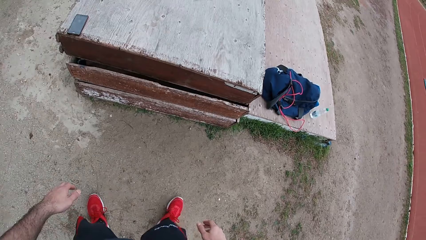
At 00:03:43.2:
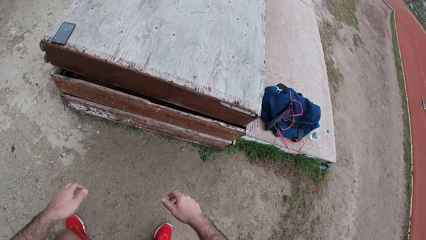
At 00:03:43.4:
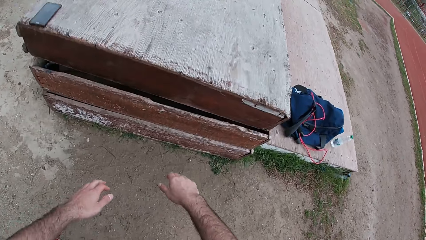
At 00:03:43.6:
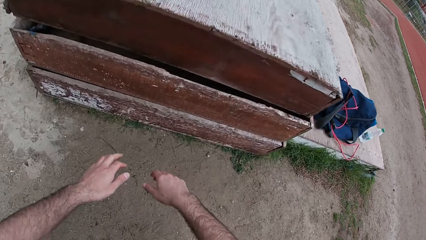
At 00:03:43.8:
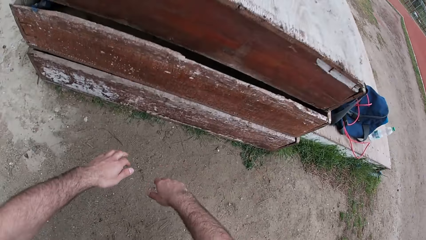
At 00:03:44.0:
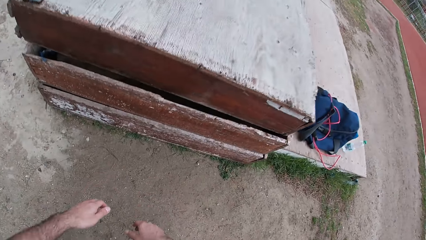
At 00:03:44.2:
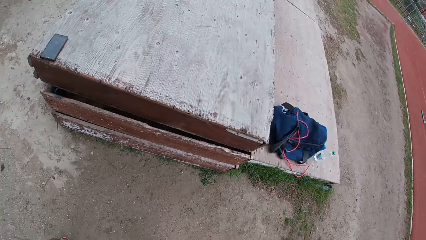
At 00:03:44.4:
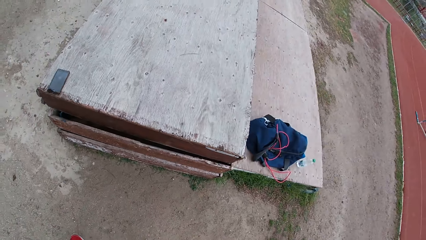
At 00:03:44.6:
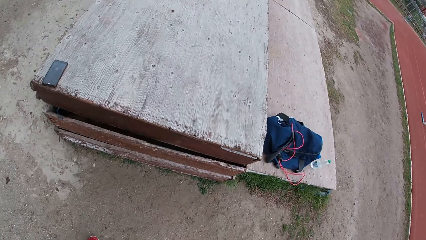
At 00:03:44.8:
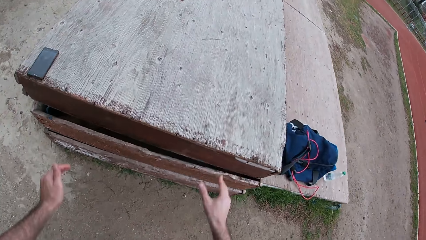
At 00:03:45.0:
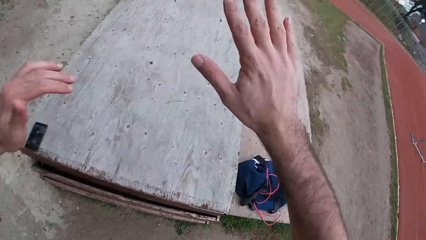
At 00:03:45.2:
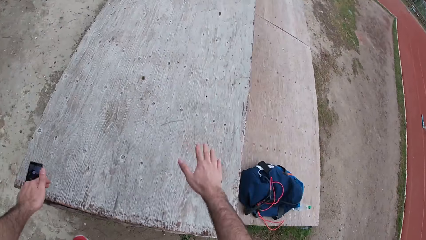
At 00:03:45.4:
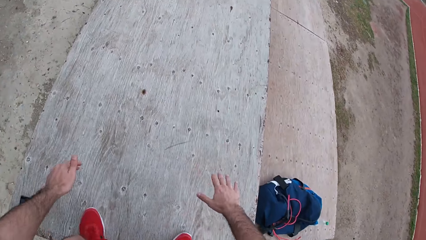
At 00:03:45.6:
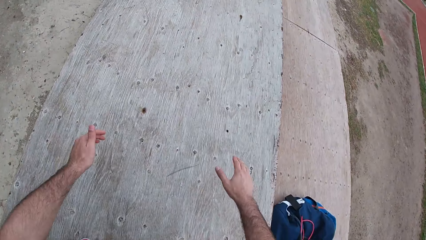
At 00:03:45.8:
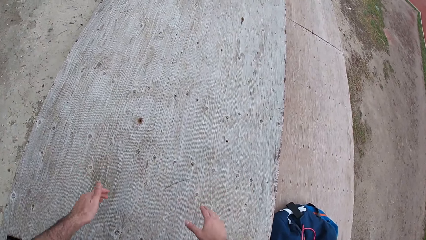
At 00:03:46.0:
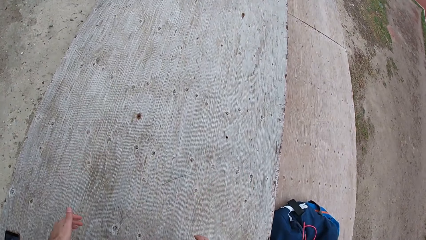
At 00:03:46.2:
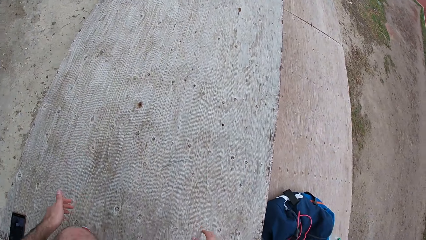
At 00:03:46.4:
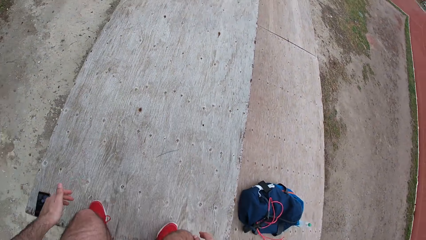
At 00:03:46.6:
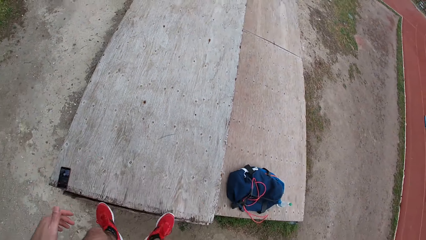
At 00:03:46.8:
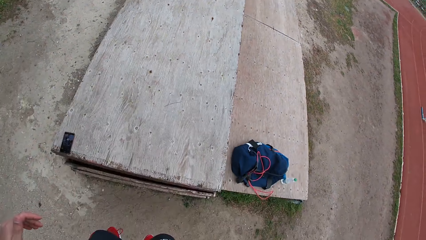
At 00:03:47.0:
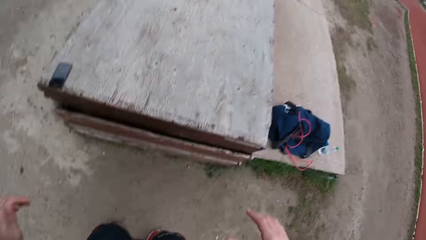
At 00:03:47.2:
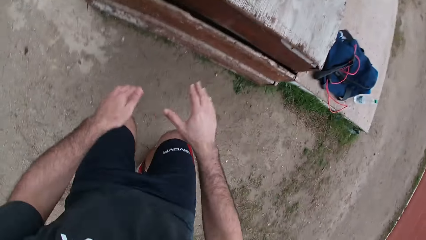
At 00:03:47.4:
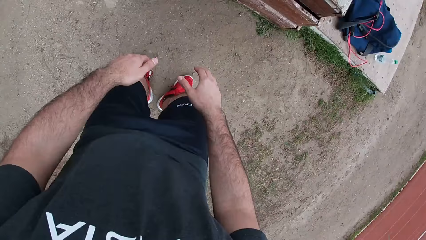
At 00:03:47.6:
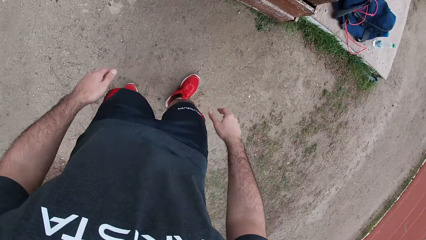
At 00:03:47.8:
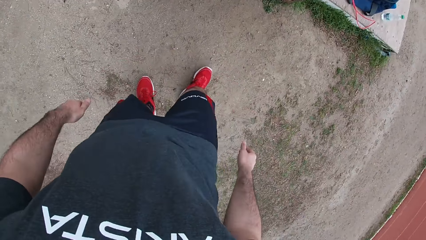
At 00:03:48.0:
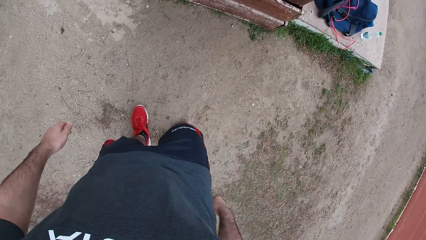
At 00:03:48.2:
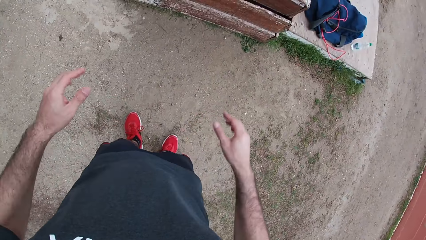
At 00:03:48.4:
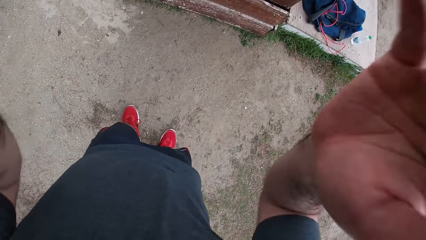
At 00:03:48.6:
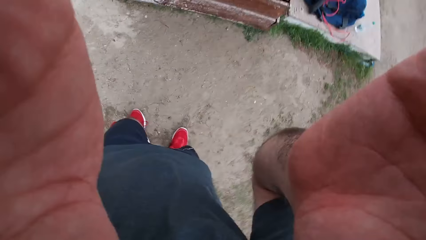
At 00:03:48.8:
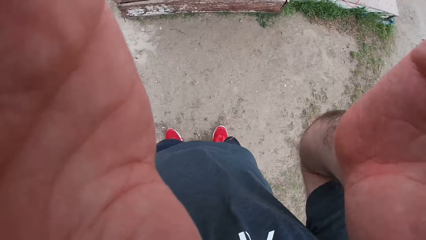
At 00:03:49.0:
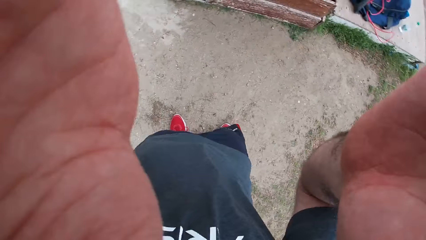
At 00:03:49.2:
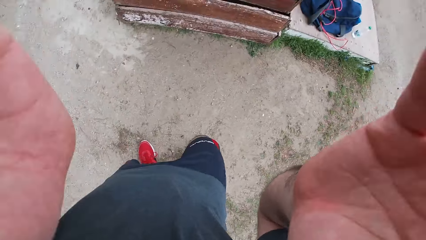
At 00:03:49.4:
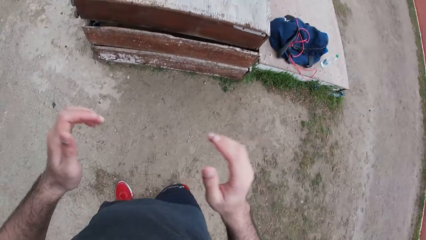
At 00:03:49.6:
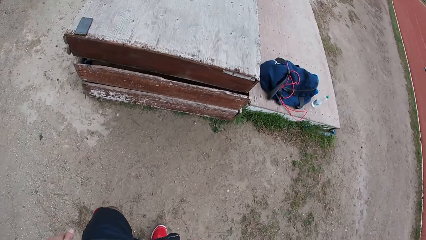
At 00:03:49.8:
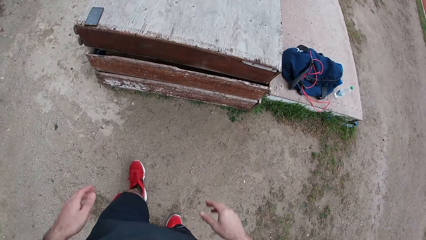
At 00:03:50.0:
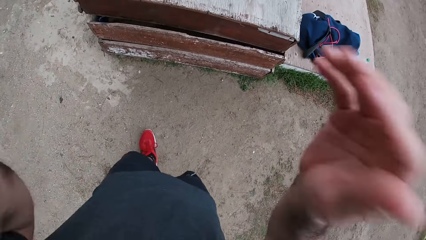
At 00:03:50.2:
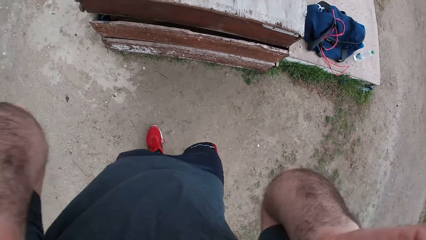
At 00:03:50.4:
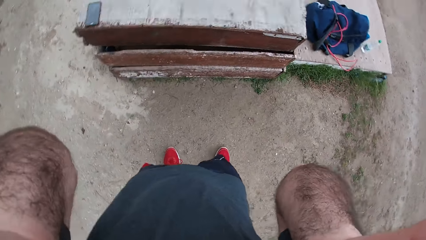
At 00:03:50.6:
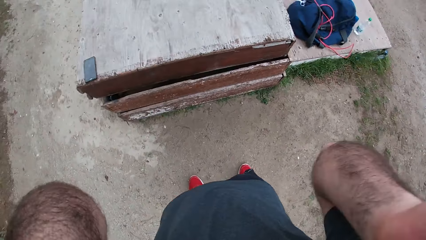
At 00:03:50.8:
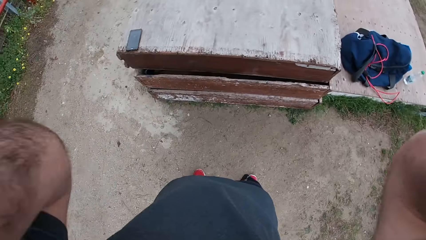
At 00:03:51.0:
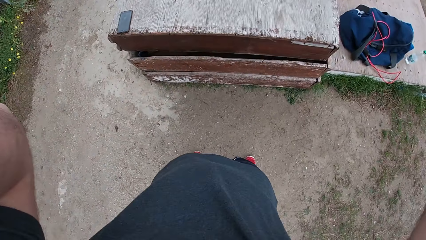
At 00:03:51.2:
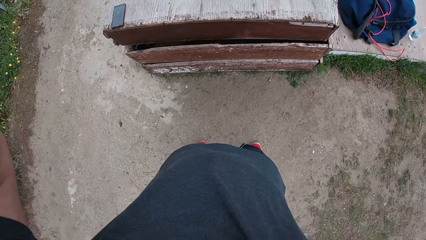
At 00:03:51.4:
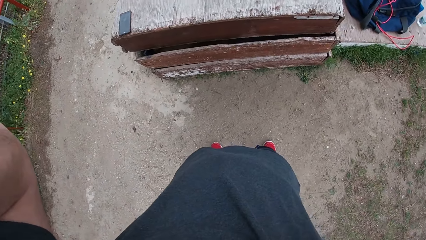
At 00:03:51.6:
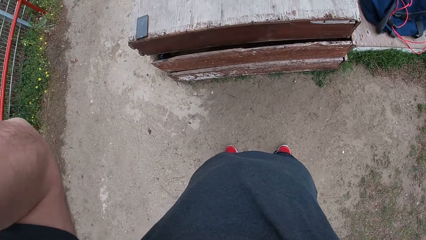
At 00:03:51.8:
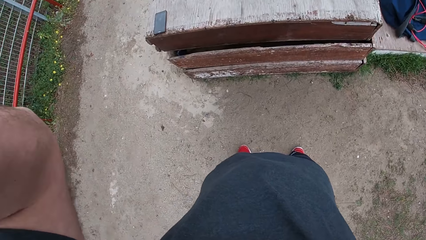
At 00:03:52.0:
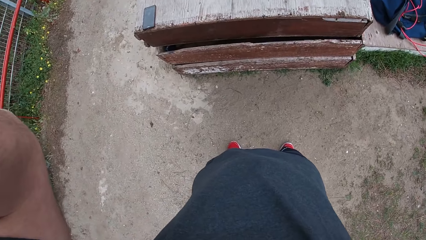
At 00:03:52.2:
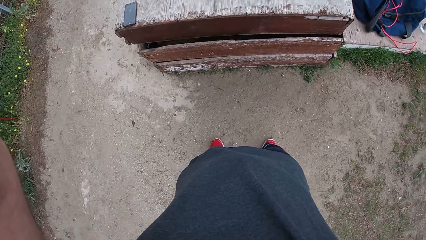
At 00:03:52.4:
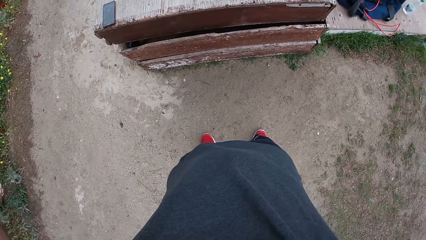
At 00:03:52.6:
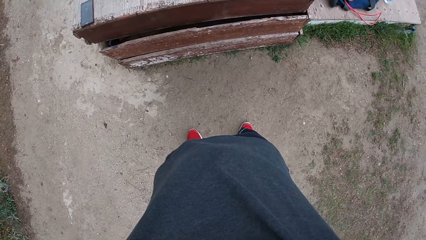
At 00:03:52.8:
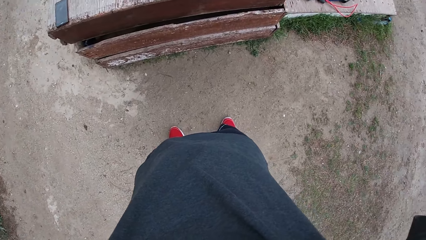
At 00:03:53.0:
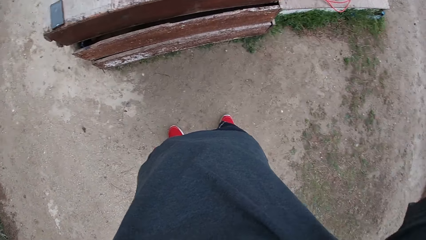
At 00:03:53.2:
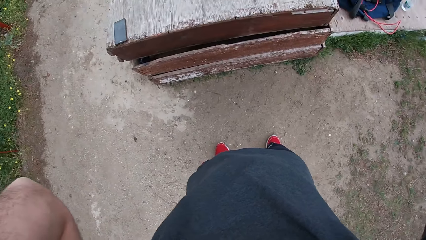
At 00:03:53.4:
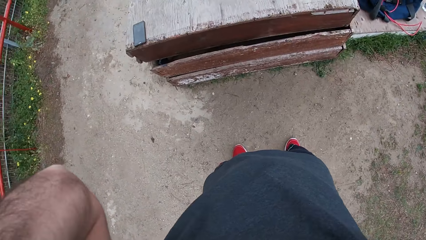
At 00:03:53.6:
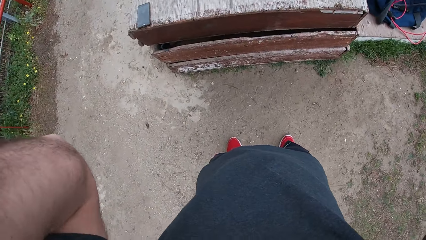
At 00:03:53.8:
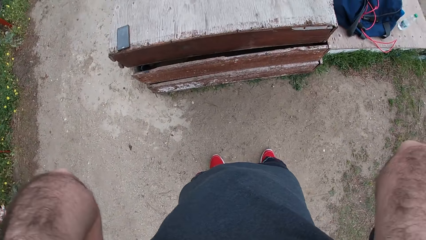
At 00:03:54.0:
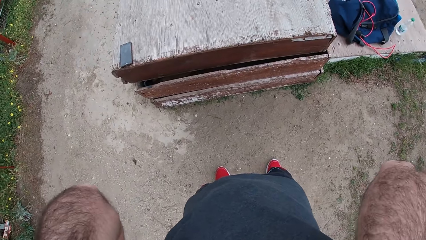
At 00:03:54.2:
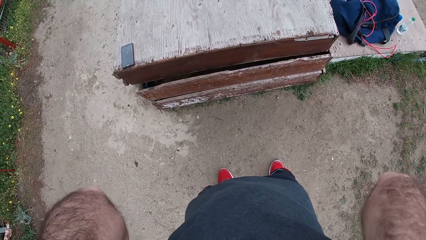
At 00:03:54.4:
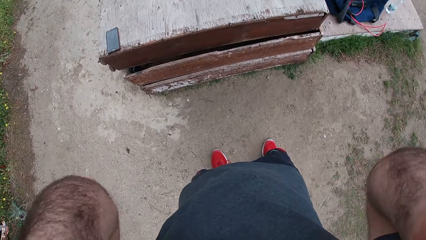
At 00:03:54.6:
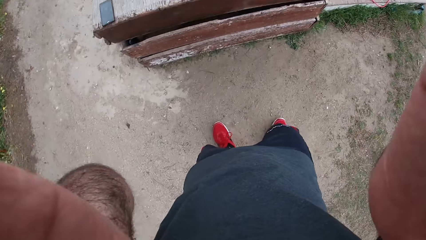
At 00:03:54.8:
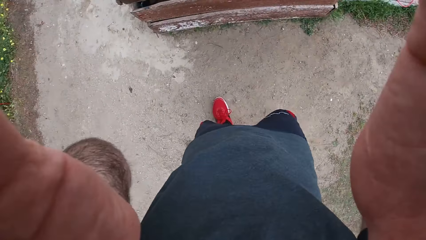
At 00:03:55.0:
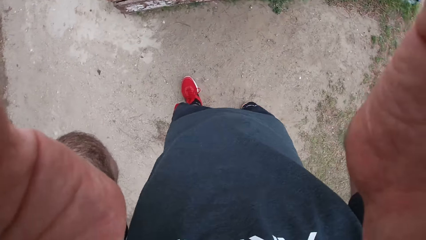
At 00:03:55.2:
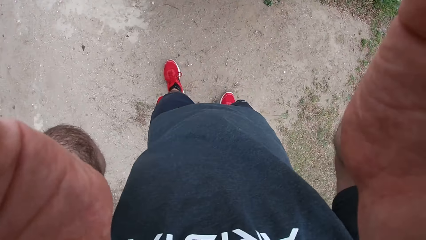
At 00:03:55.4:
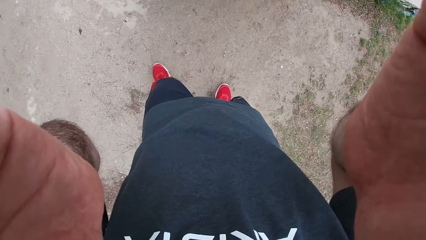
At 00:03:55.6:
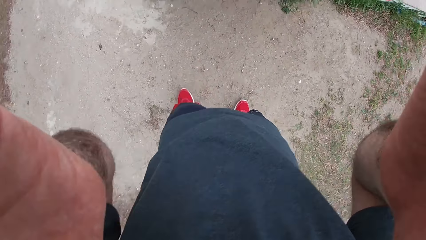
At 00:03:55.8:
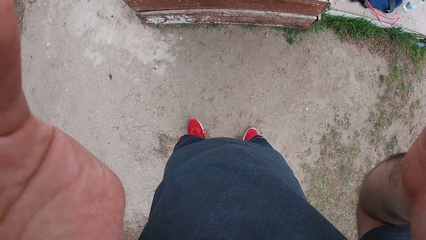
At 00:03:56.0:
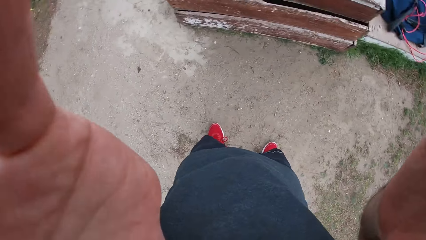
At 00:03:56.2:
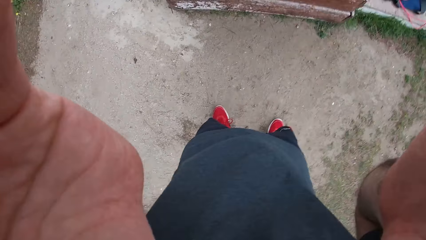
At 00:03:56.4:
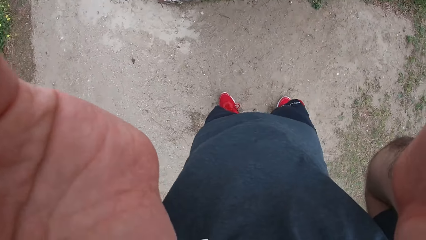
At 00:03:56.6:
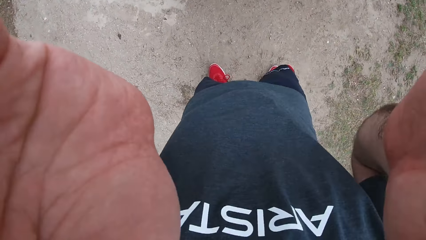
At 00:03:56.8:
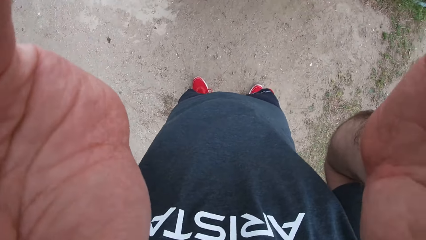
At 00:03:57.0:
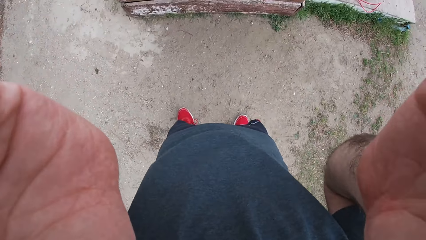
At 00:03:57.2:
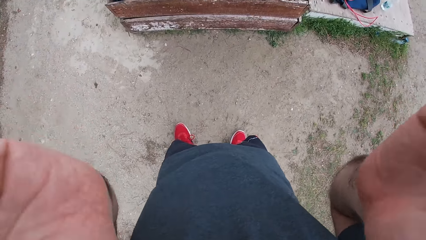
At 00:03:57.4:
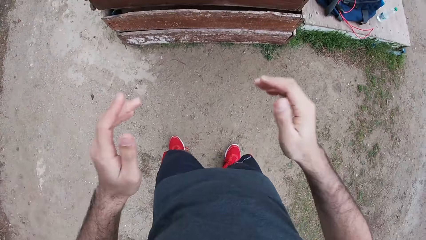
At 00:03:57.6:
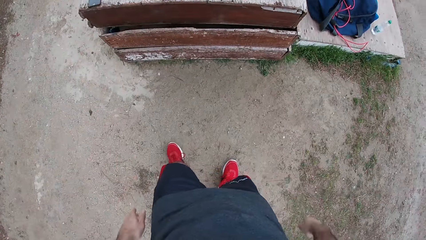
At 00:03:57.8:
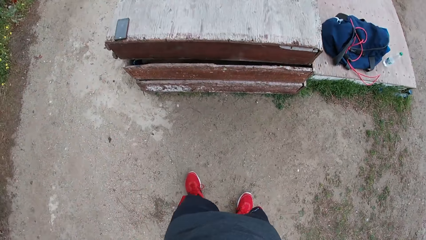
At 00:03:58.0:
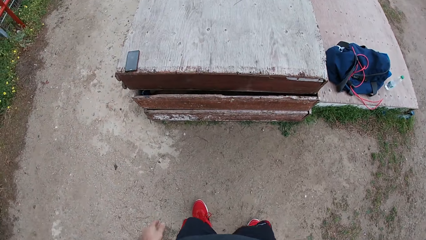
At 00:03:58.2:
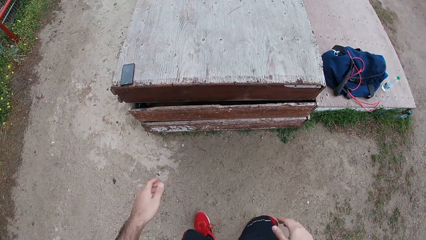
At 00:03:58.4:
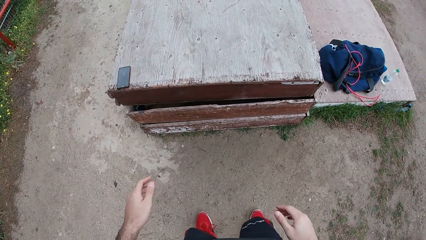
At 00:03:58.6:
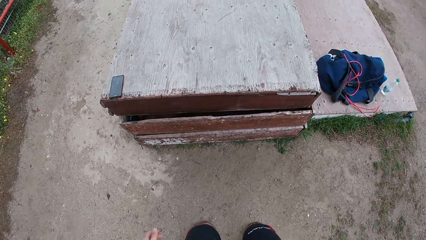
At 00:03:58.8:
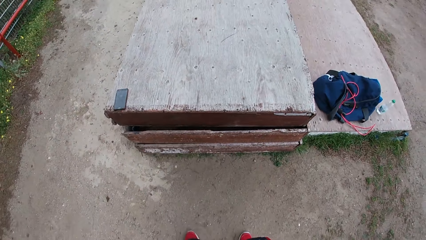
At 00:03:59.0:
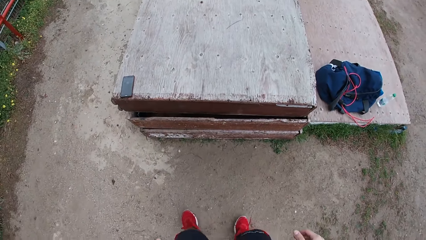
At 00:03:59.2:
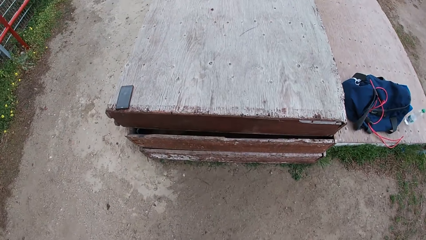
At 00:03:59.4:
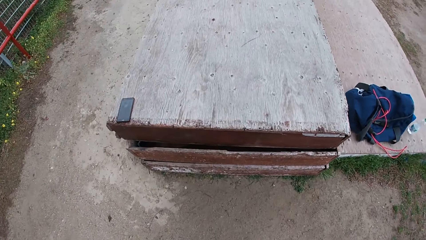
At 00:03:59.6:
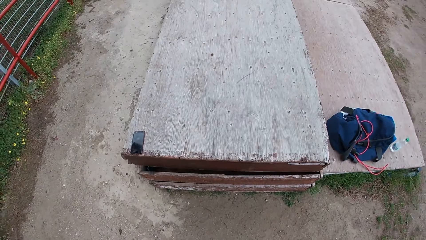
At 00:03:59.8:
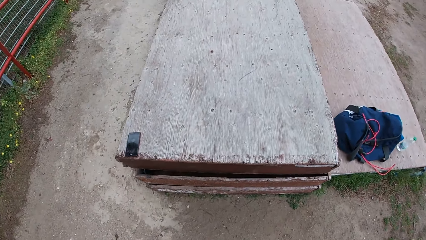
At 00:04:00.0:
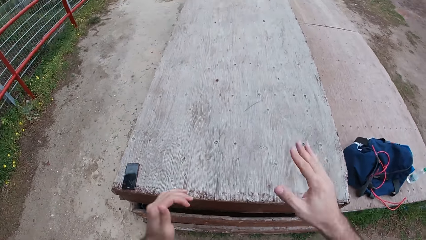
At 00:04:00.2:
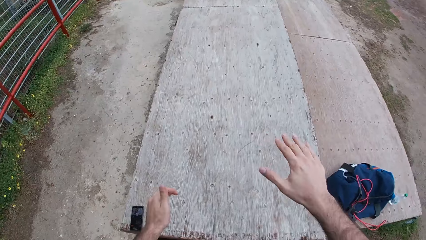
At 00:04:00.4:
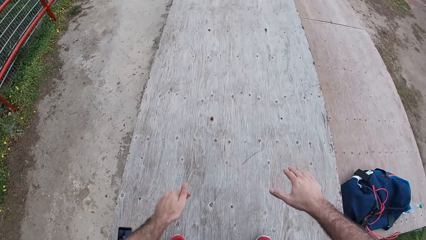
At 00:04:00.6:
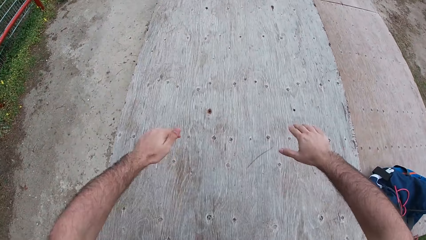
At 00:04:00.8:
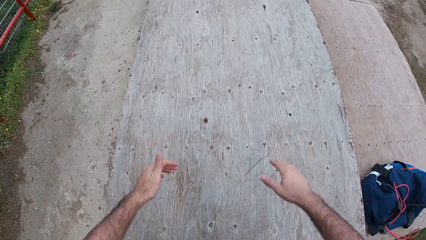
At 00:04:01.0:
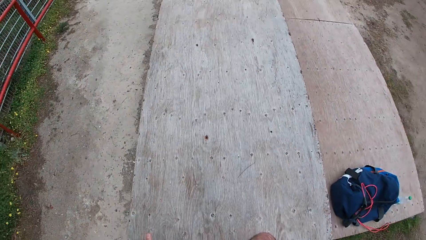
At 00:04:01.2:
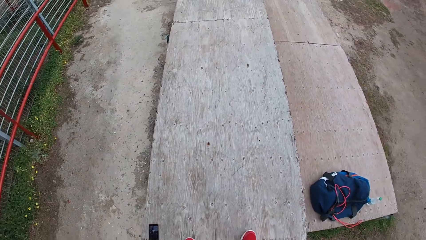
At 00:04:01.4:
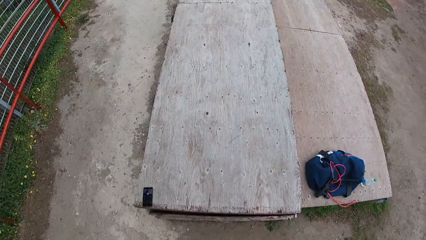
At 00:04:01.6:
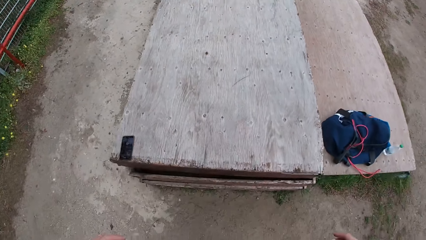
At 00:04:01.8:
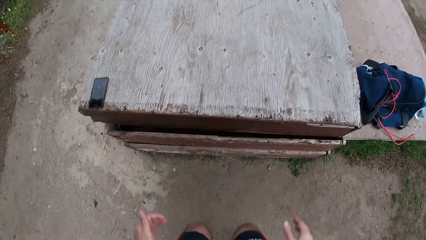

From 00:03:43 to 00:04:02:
The camera wearer drops his hands off. He jumps up and down on the table. He comes down. He adjusts the camera with both hands. He raises his hand, drops off his hands and stretches his shoulder. He raises his hand and drops off his hands. He jumps on top of the table while lifting his hands up.
